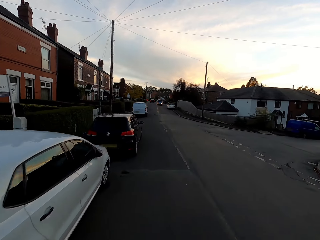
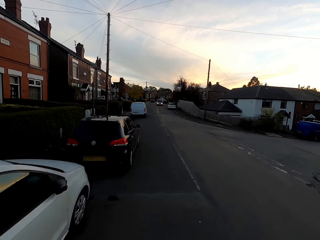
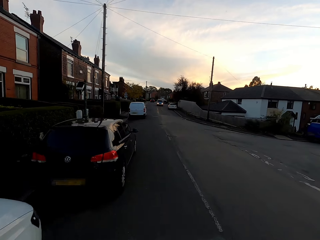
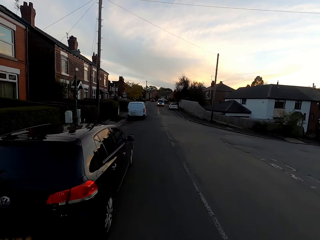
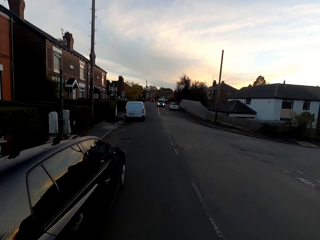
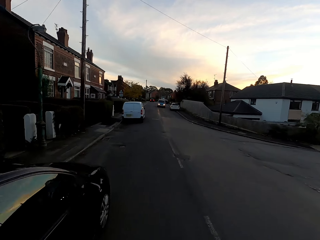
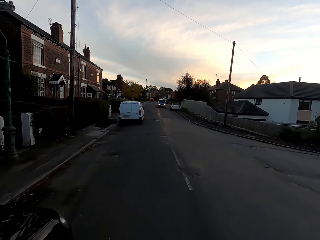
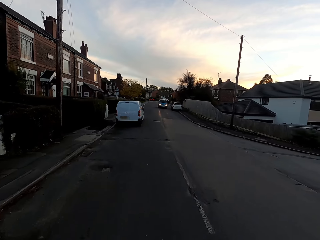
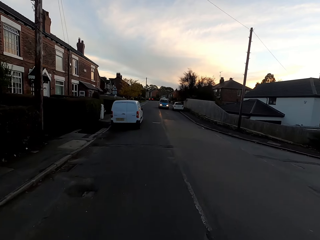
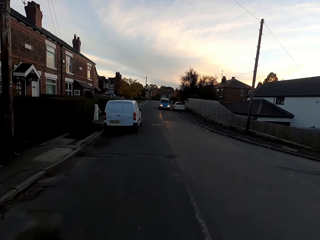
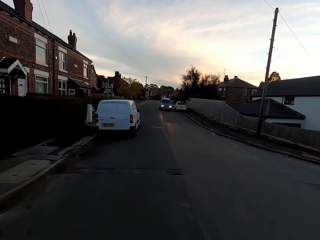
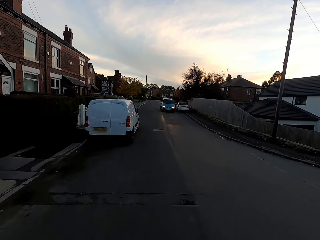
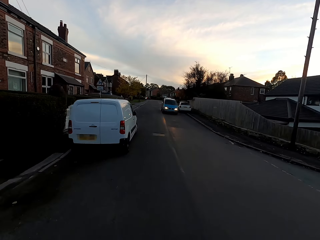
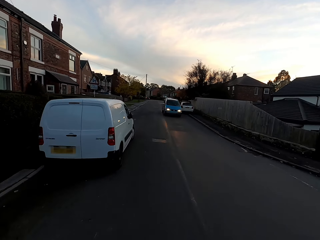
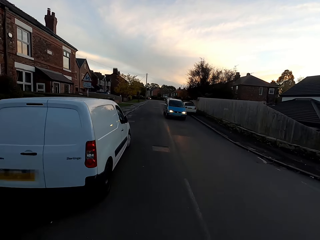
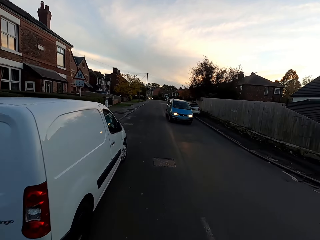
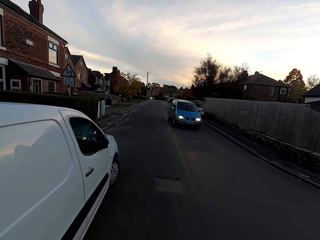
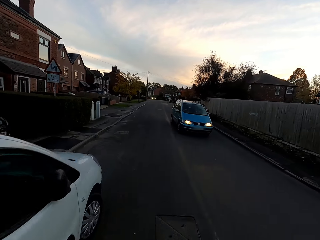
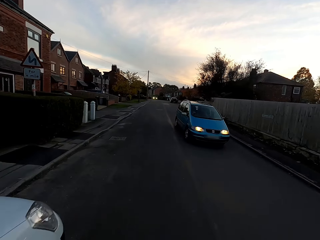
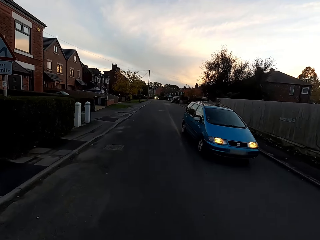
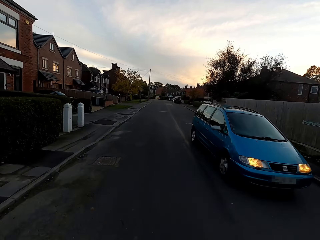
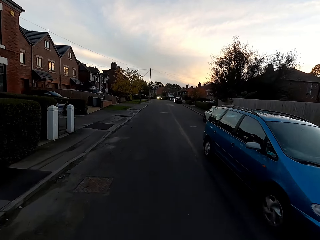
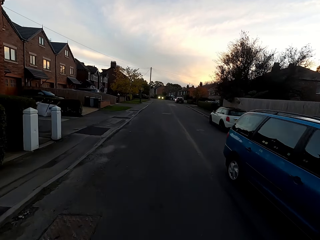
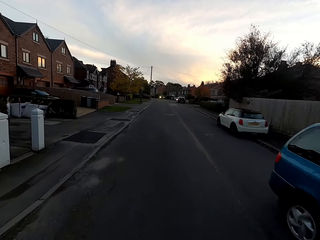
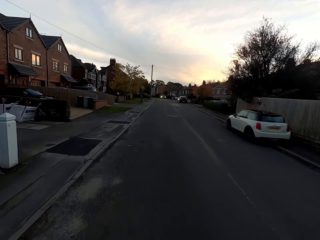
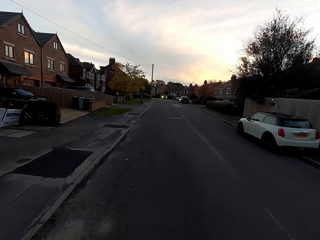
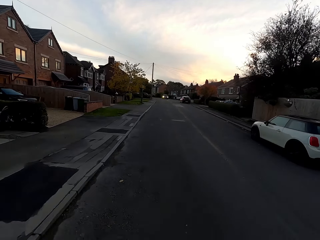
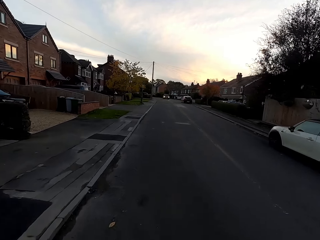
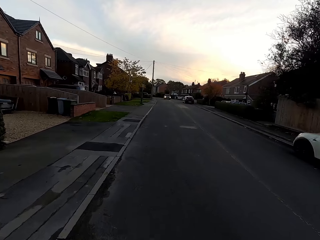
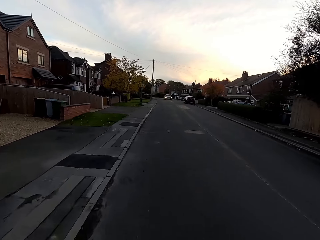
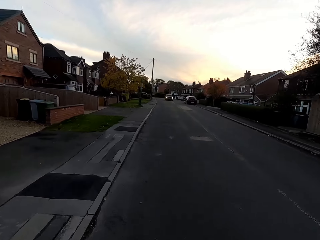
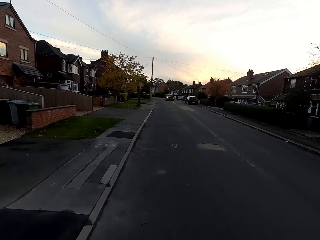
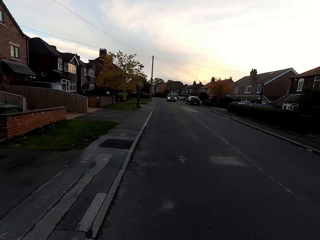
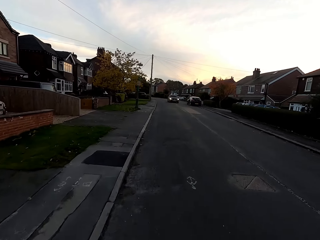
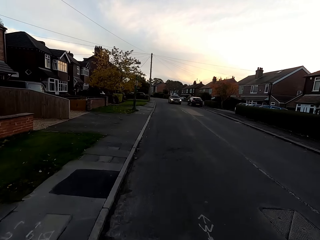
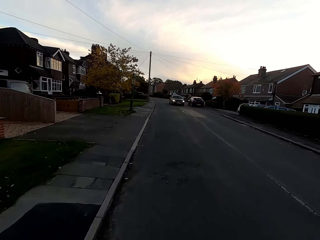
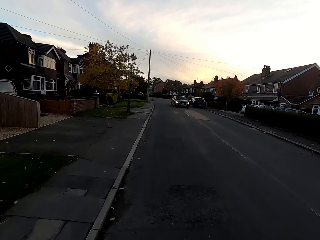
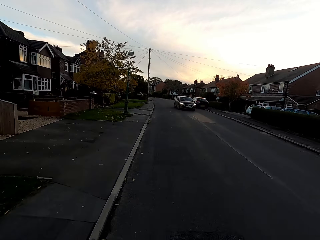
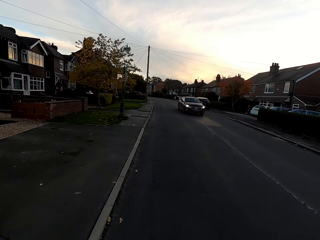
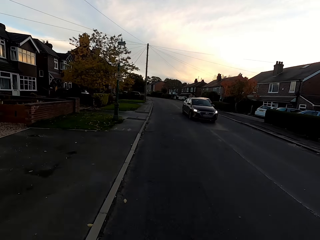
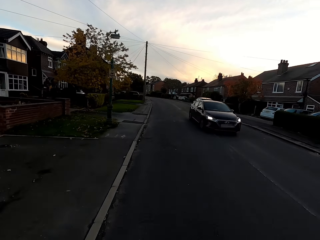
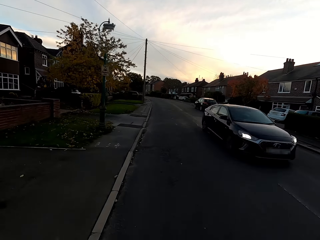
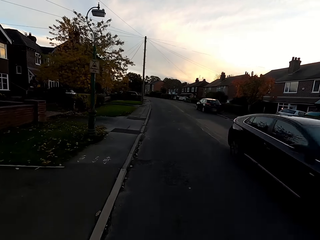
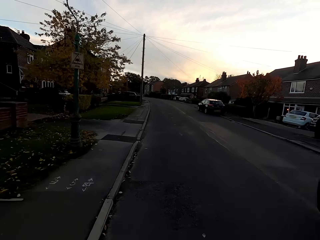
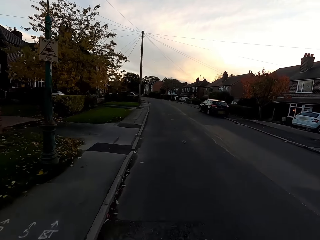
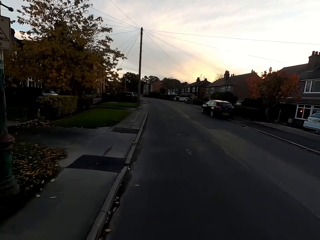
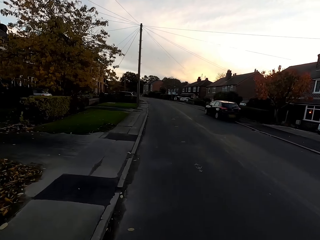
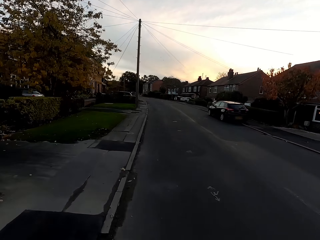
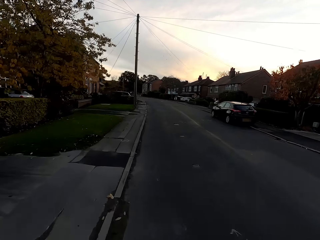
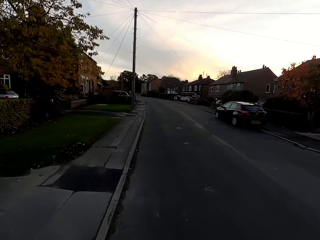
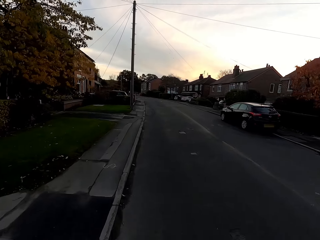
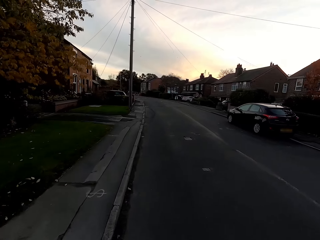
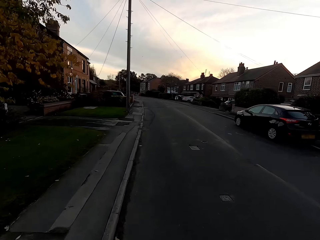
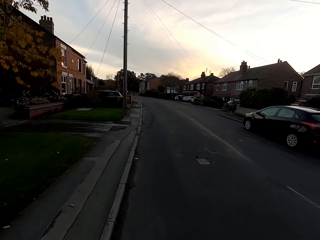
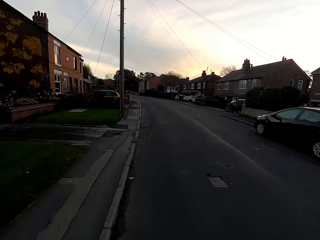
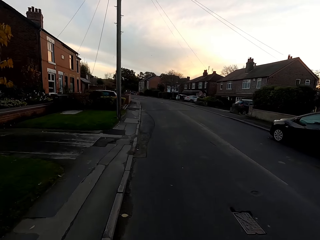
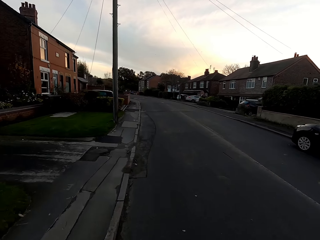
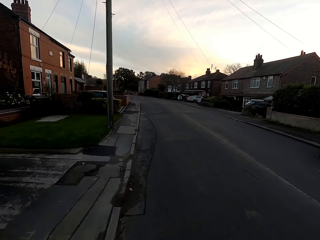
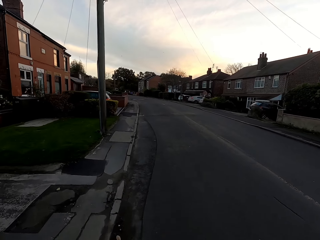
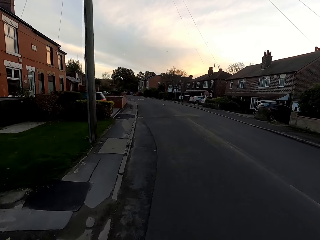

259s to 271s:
A sky blue car drives past the camera wearer. A black car drives past the camera wearer.

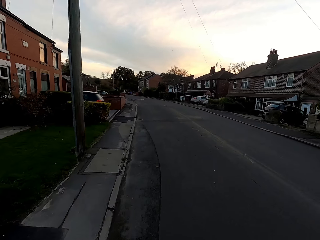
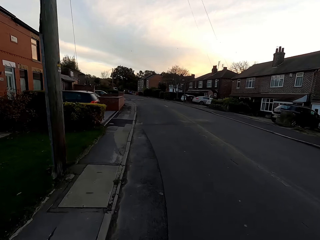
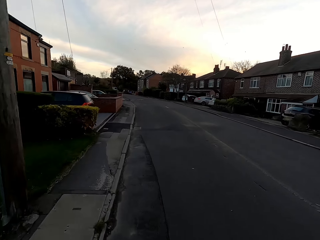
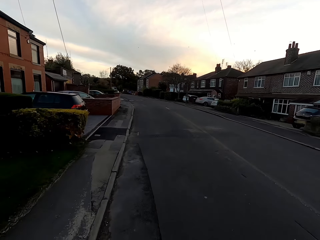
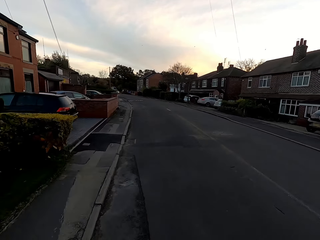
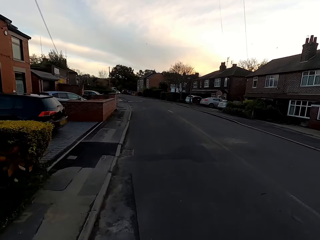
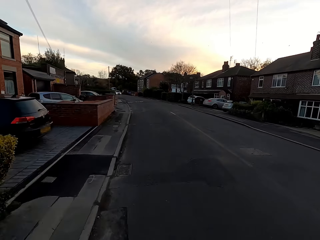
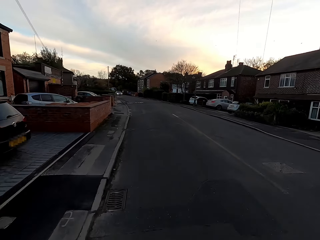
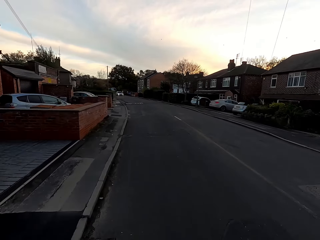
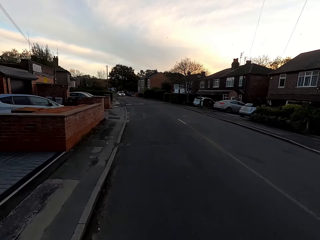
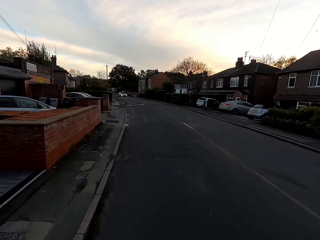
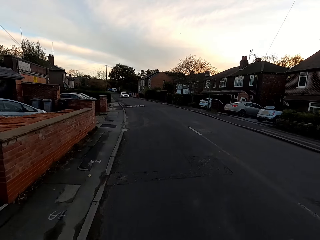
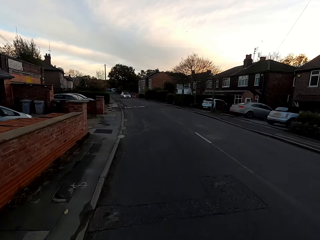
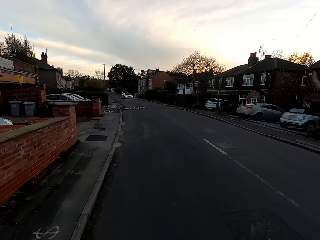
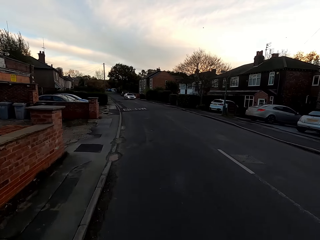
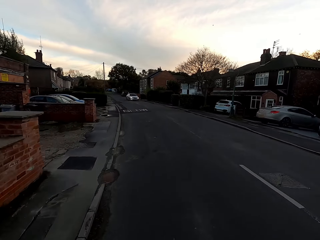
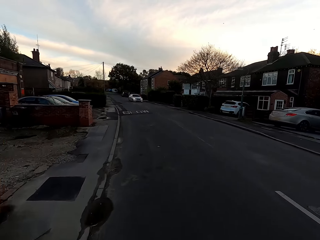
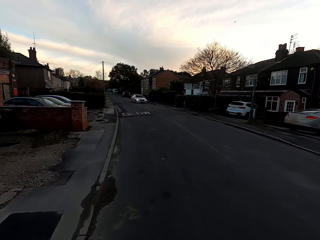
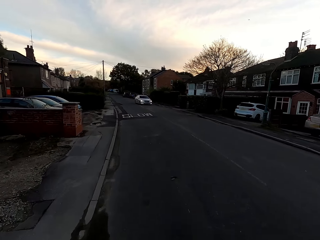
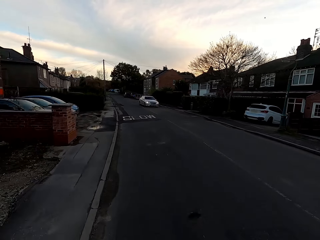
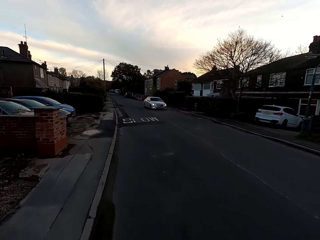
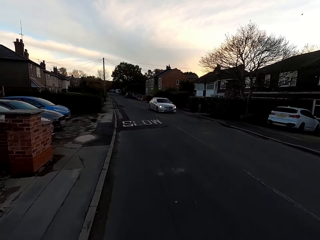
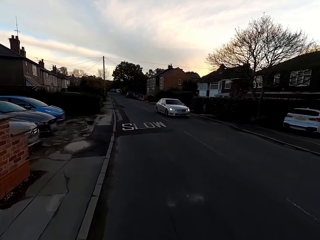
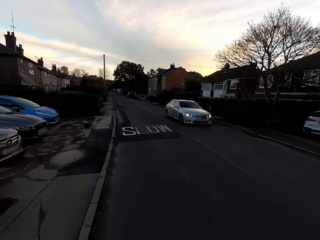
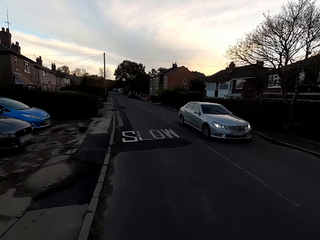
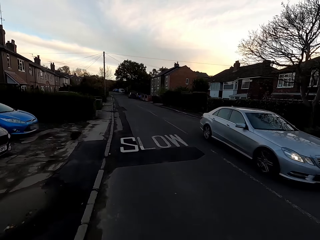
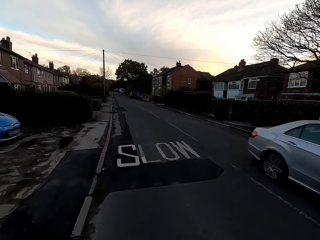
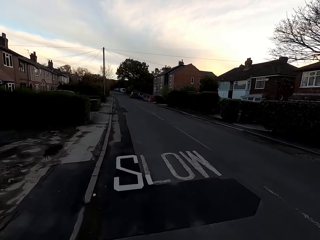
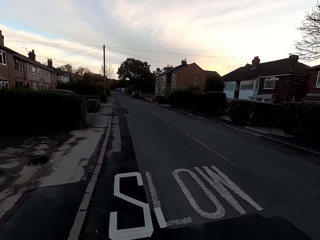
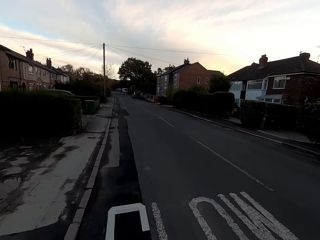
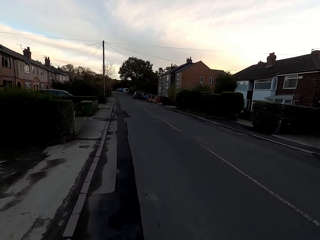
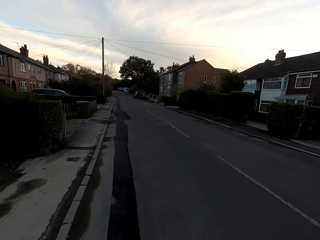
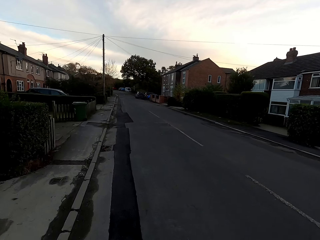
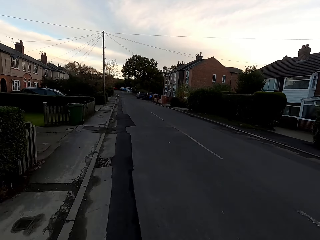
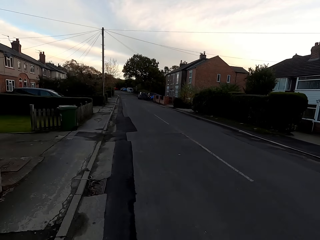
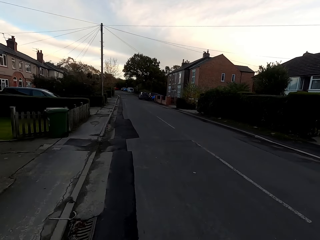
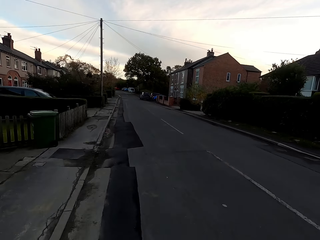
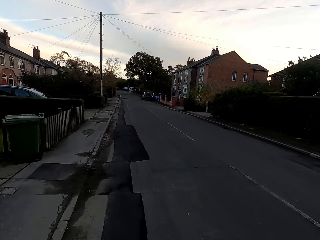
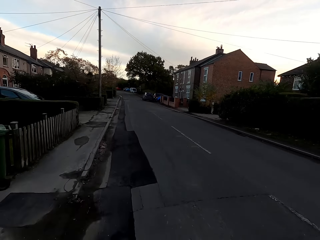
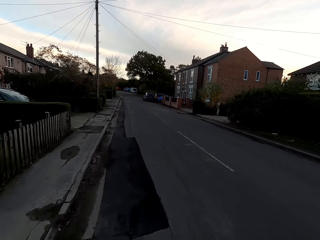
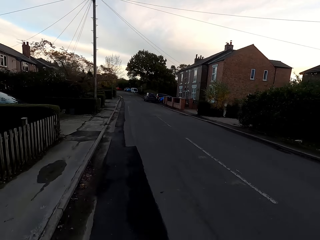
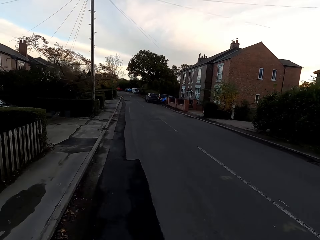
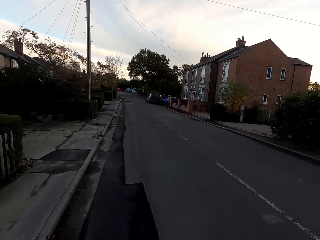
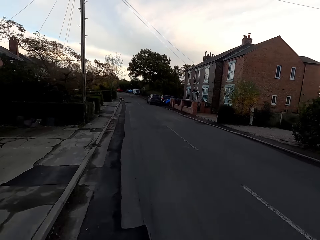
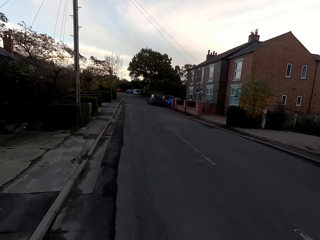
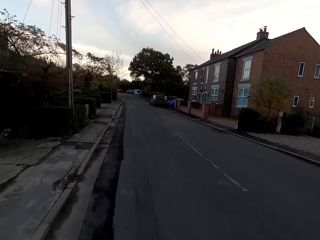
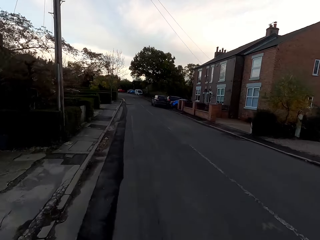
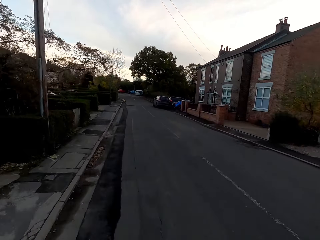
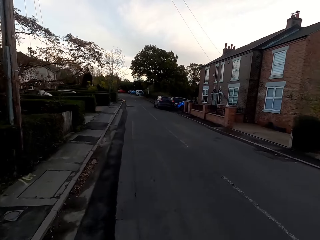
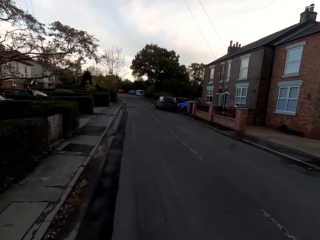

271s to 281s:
An ash car drives past the camera wearer.
